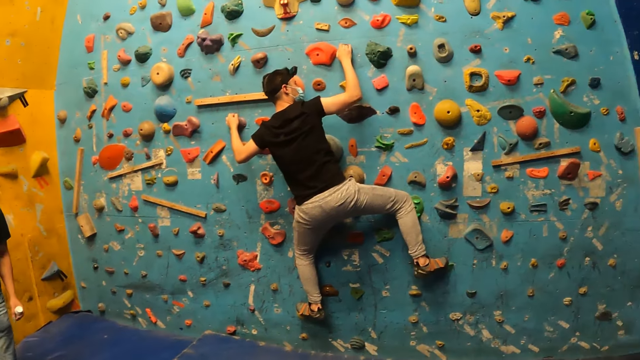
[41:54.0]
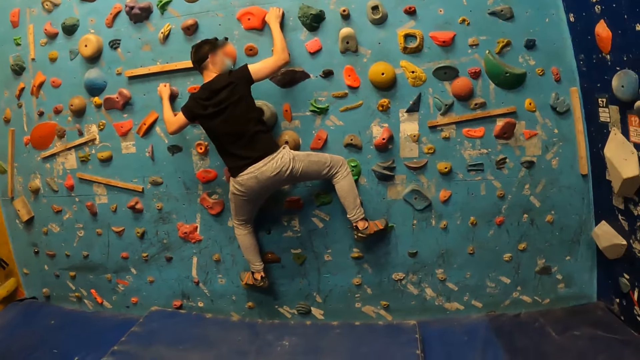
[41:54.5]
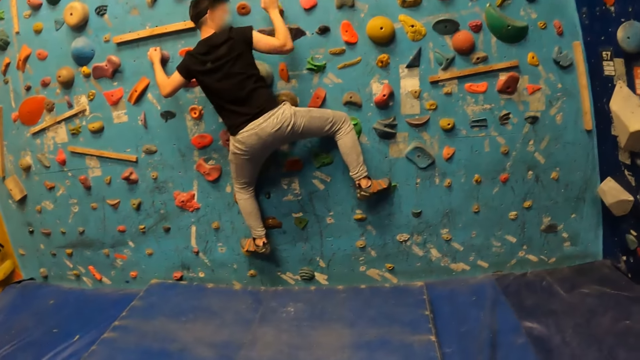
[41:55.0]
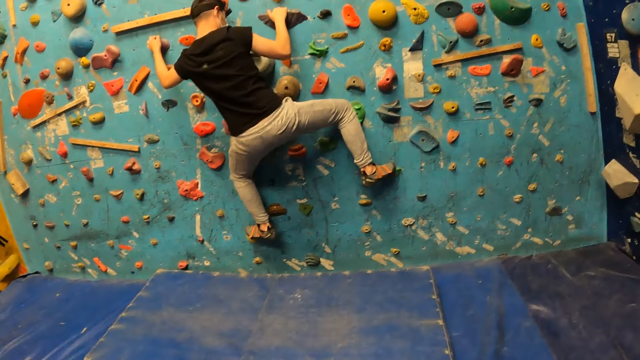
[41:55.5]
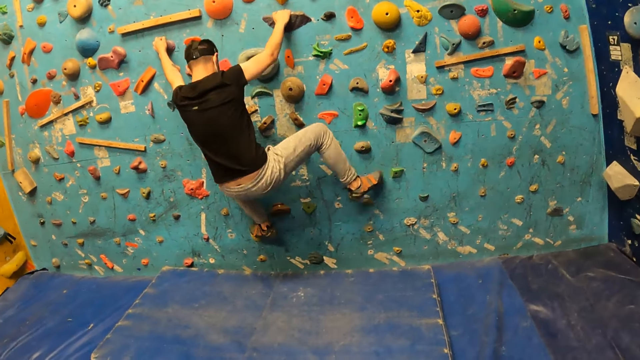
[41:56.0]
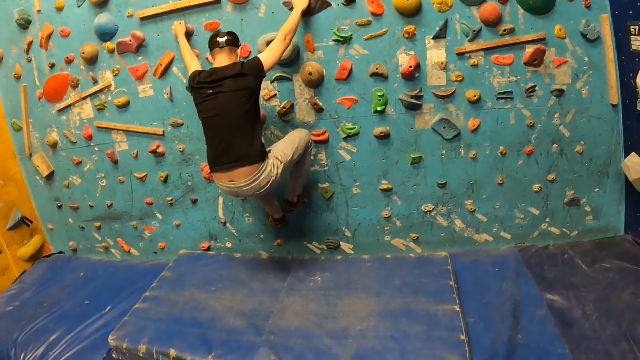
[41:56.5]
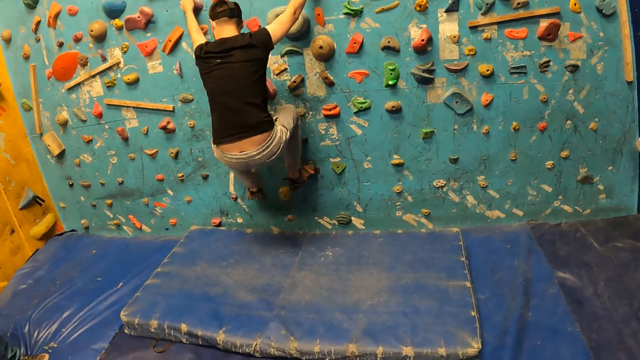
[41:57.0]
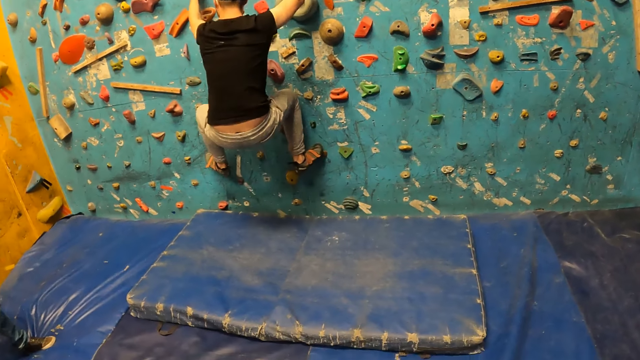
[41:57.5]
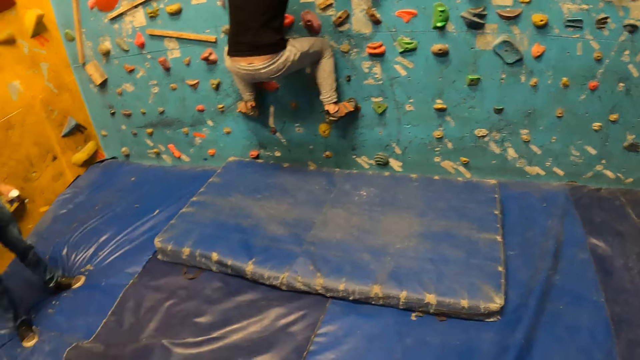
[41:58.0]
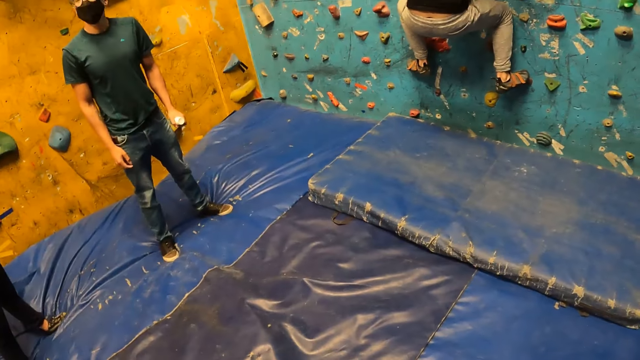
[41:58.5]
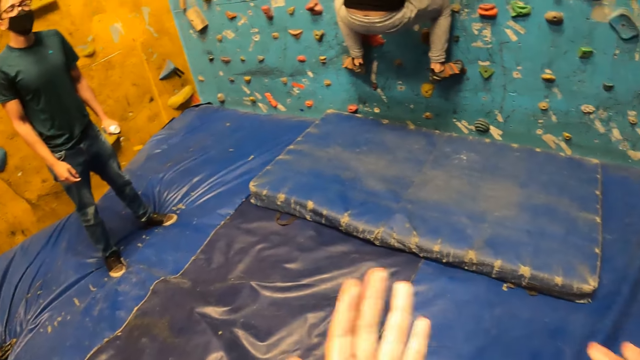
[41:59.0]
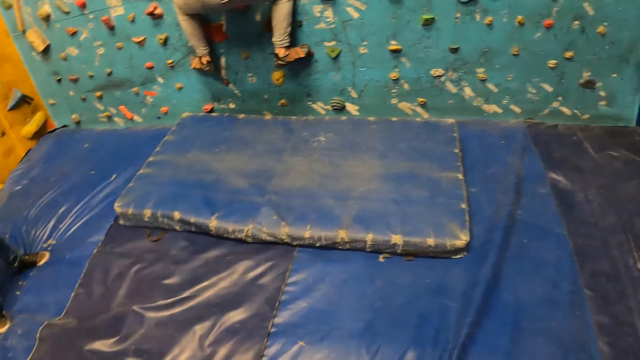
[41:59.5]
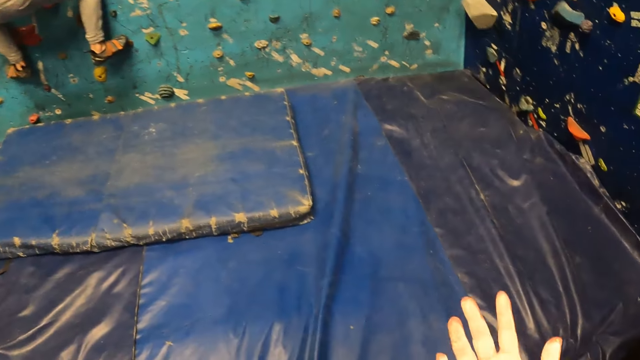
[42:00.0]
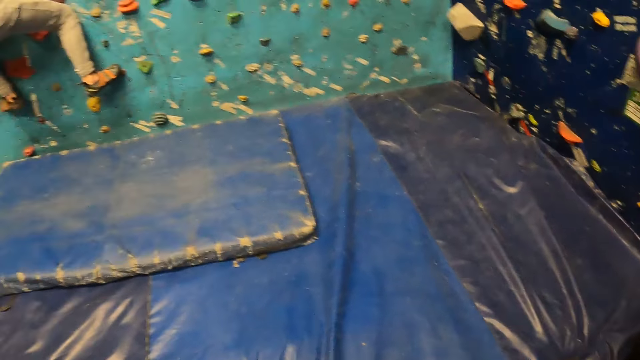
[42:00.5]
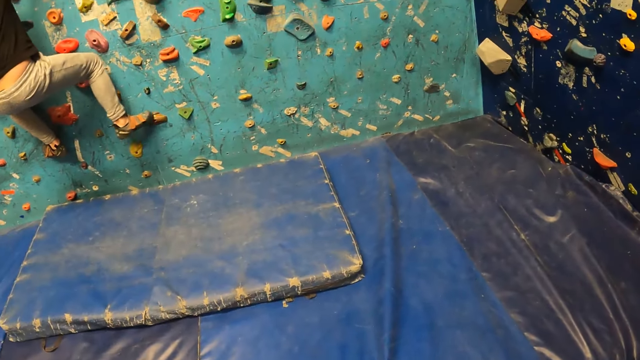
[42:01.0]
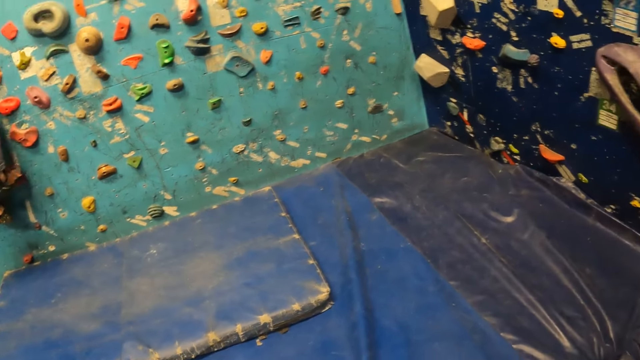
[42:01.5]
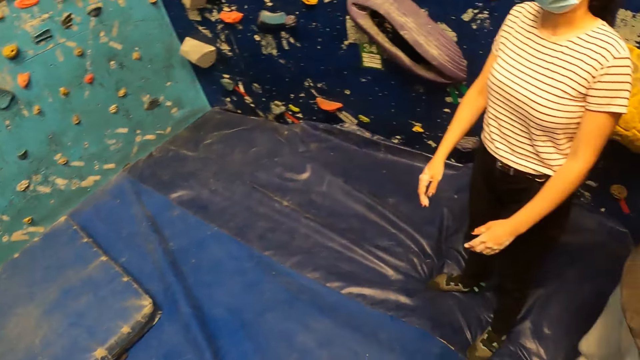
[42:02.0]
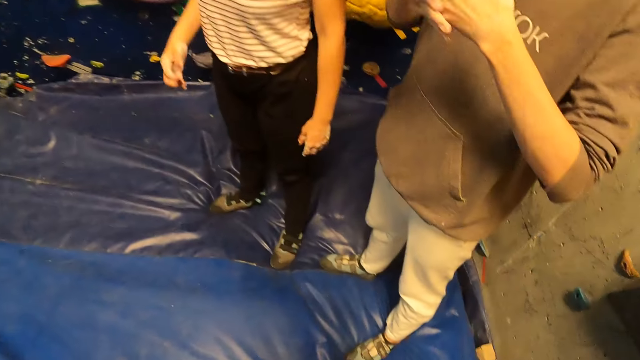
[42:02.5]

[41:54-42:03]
A man climbs the climbing wall.

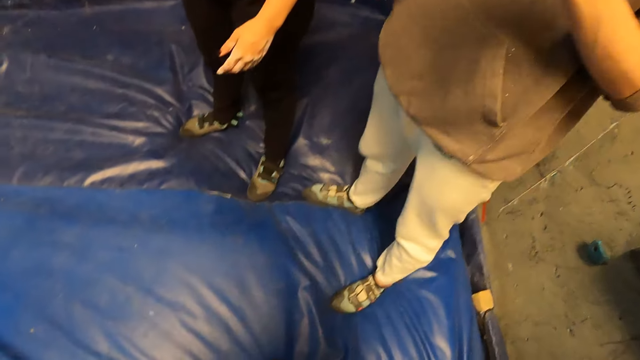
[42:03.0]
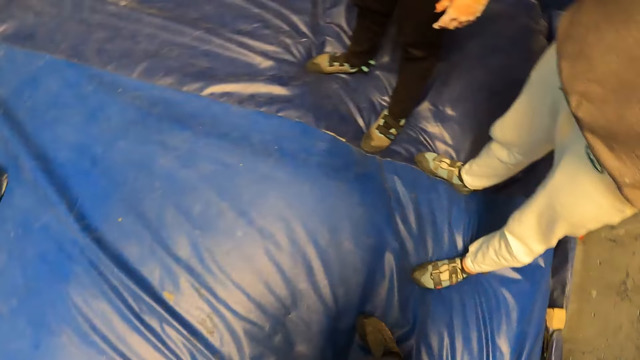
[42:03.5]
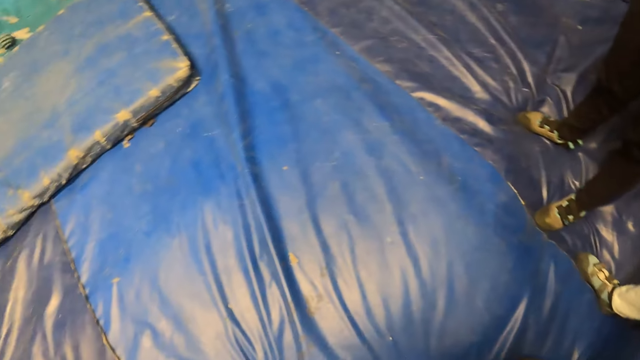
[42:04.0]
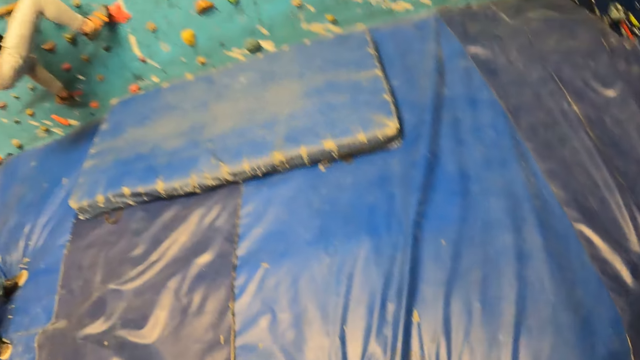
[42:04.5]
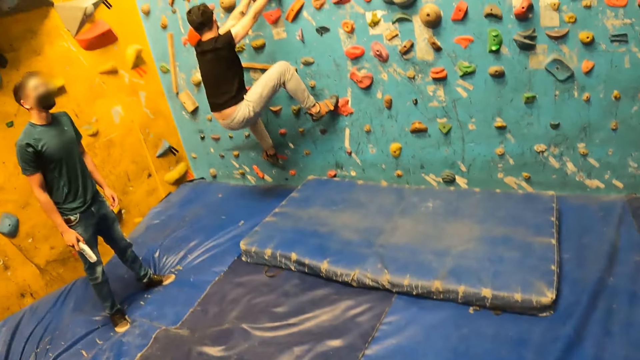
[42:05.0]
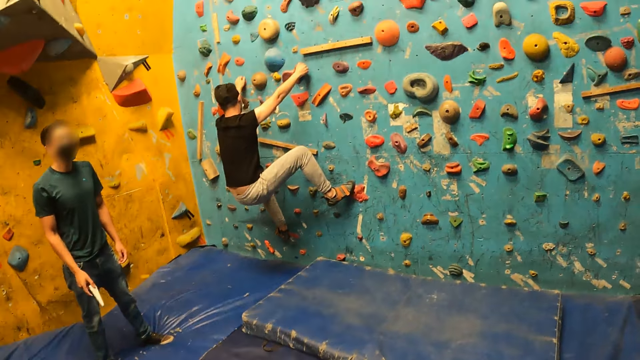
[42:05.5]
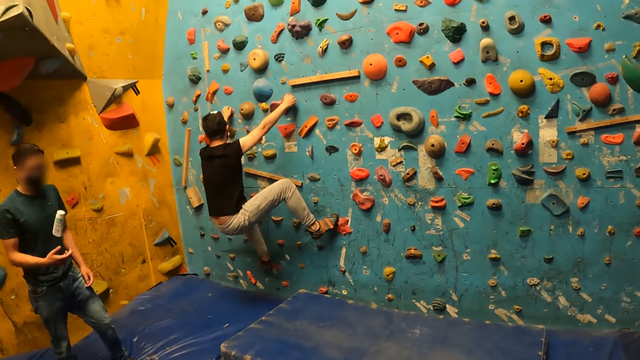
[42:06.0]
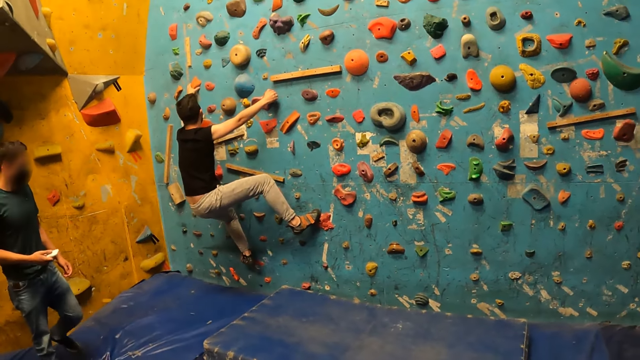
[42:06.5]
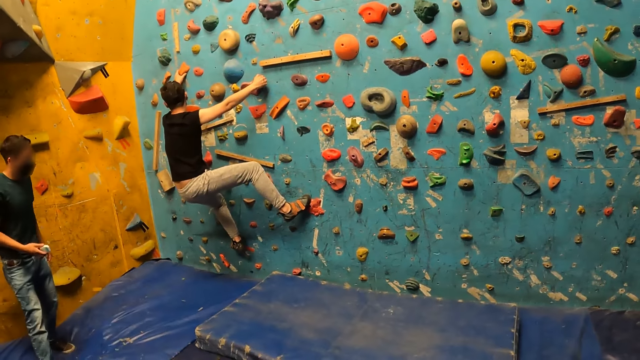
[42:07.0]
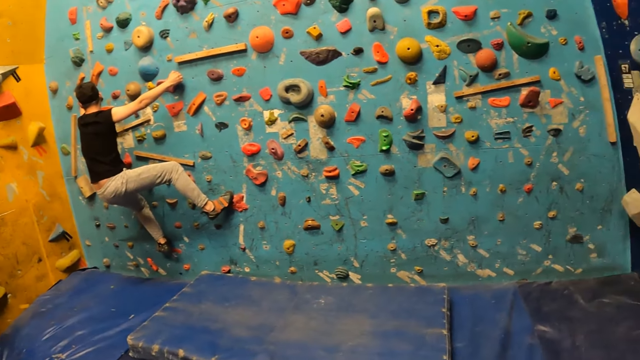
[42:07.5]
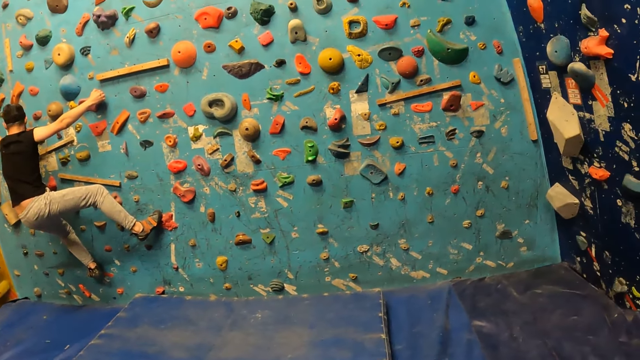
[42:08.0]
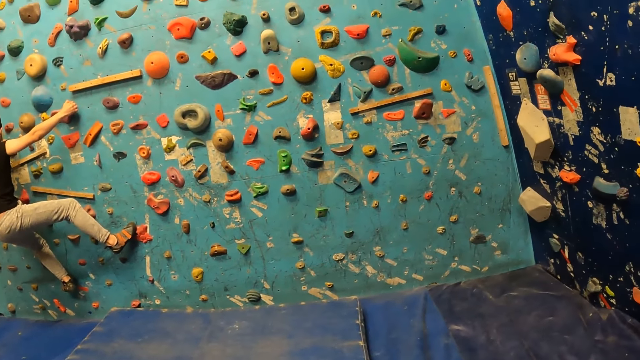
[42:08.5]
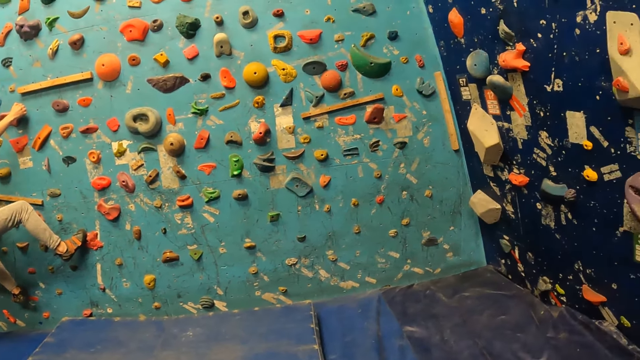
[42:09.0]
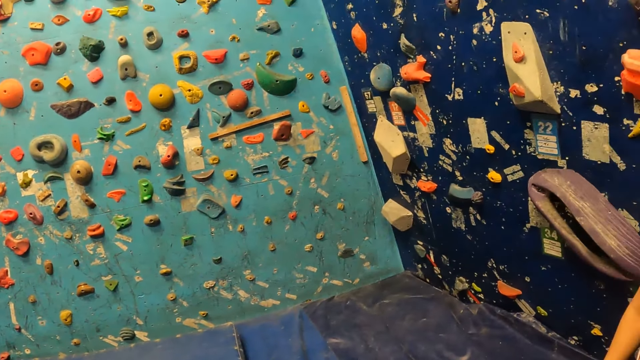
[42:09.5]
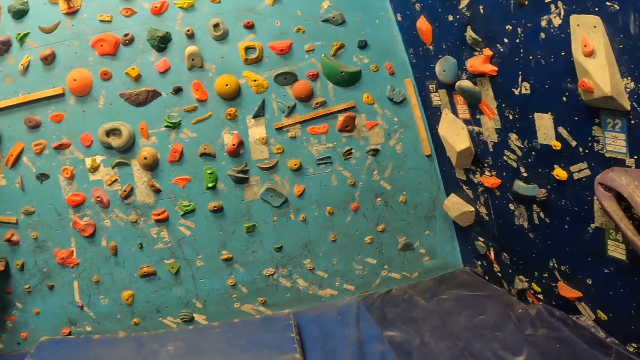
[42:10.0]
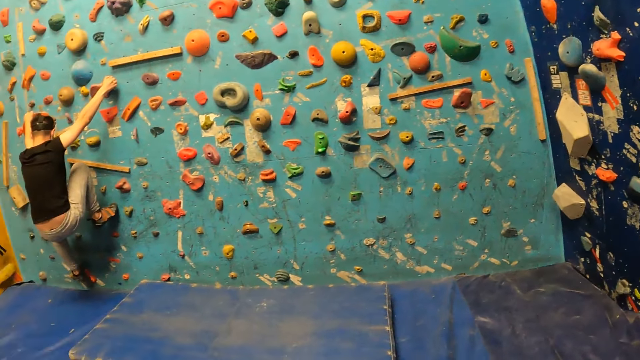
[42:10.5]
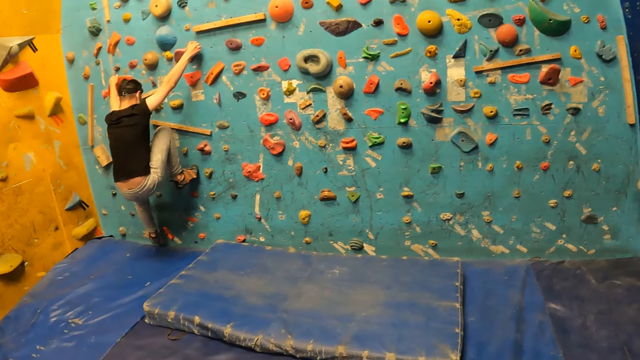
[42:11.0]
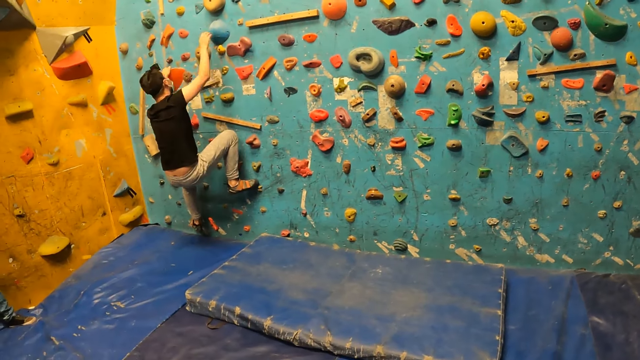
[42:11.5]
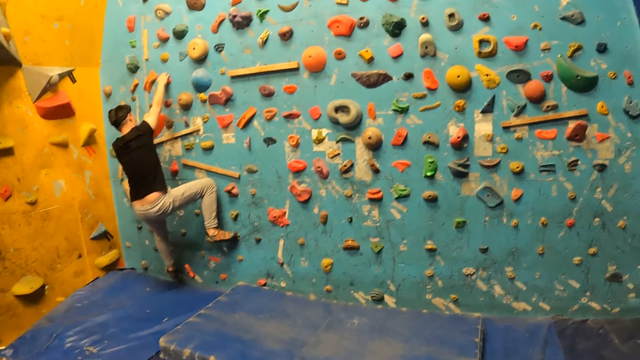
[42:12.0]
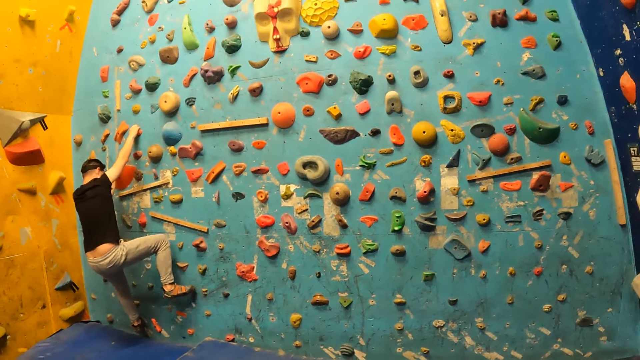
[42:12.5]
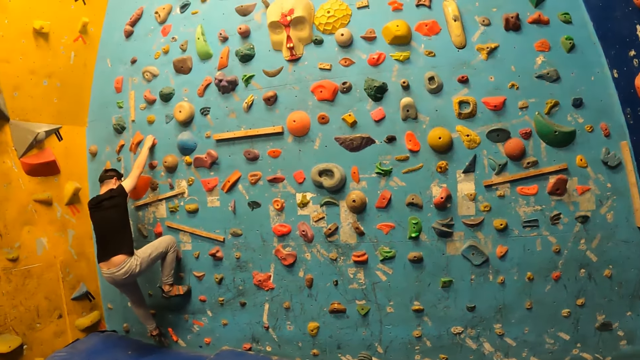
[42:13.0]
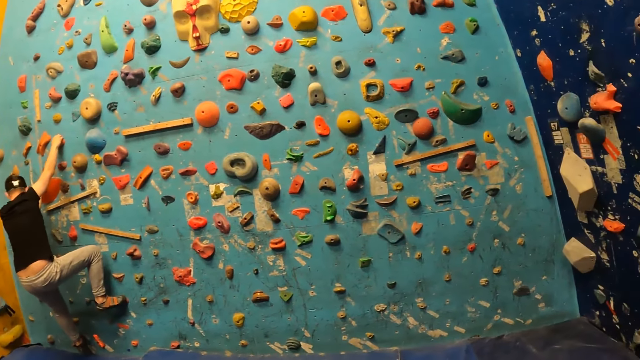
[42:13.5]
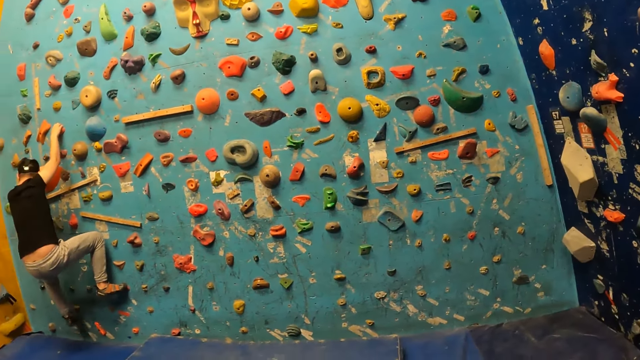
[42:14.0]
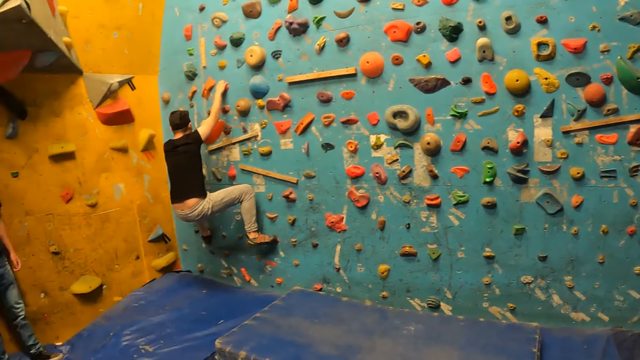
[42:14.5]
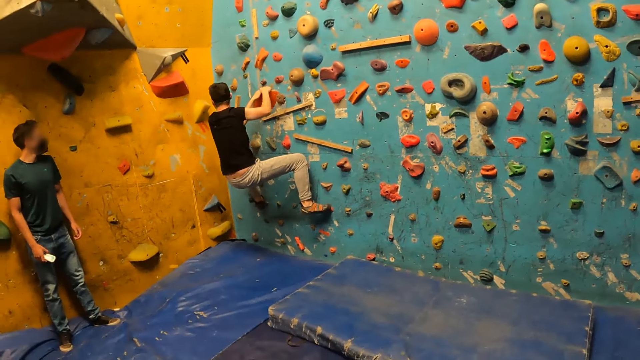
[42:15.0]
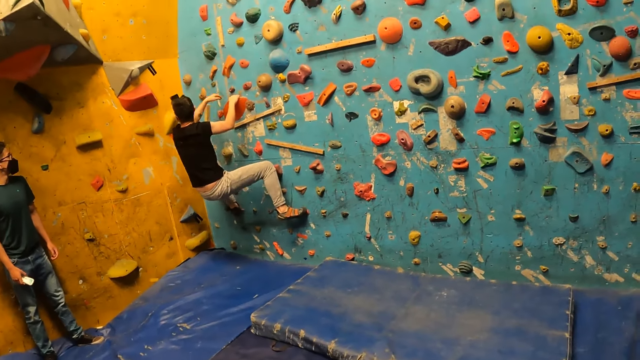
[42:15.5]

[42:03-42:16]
A man throws the bottle. The man holds the bottle and moves backward.
